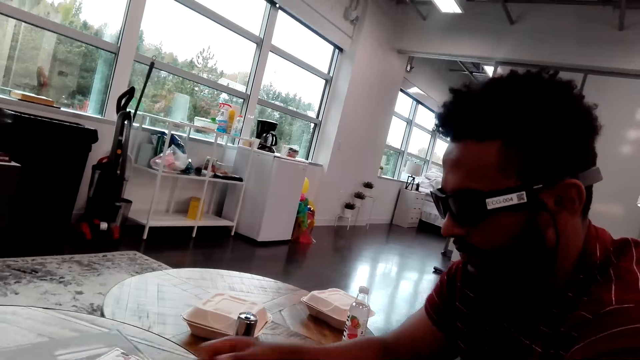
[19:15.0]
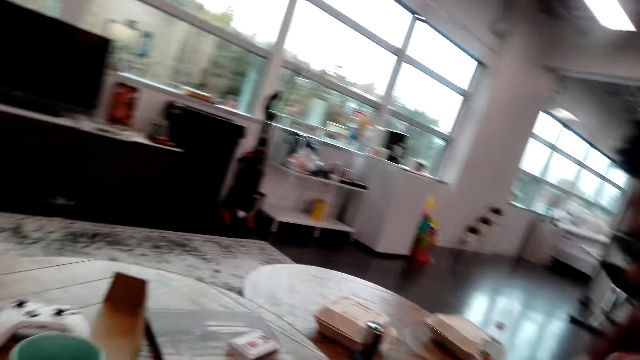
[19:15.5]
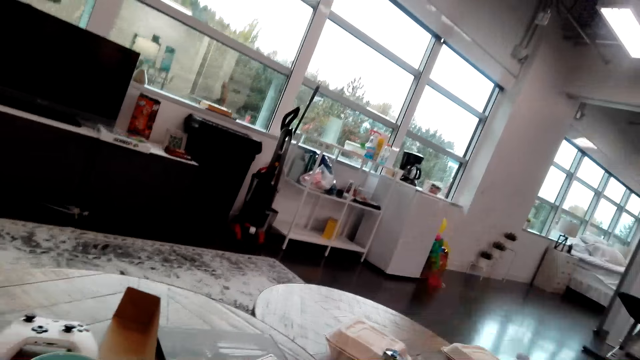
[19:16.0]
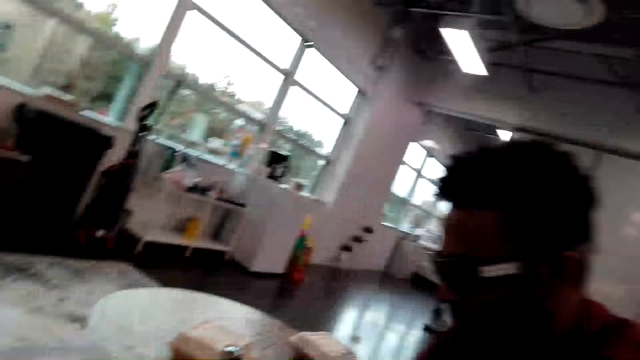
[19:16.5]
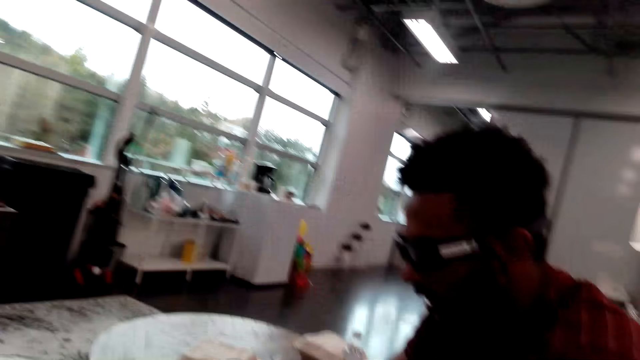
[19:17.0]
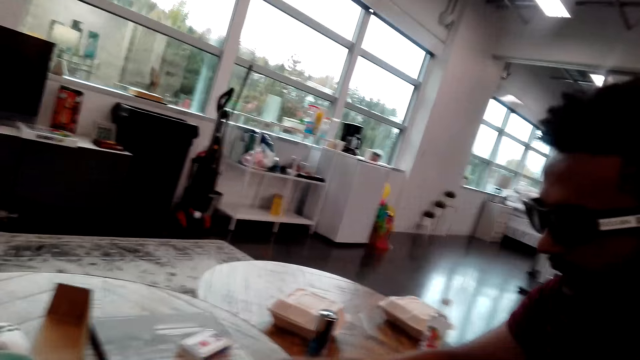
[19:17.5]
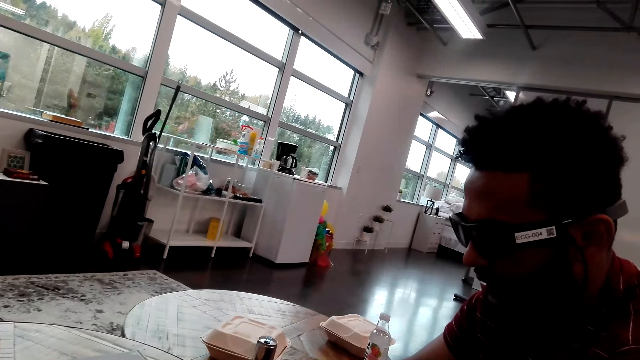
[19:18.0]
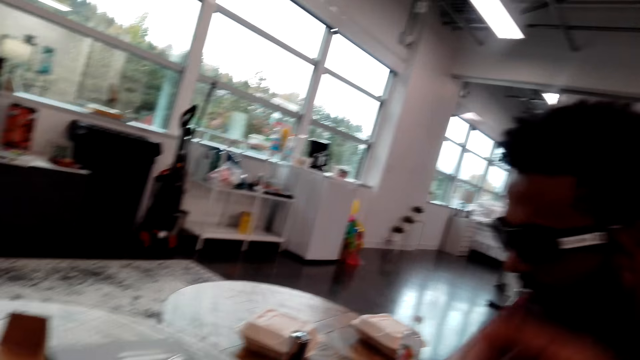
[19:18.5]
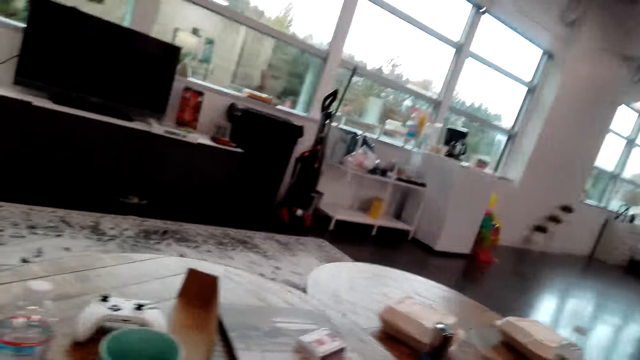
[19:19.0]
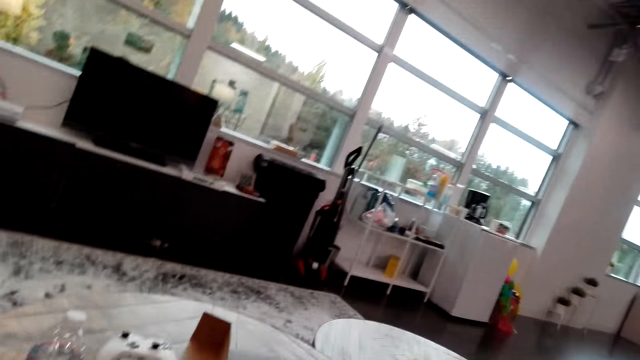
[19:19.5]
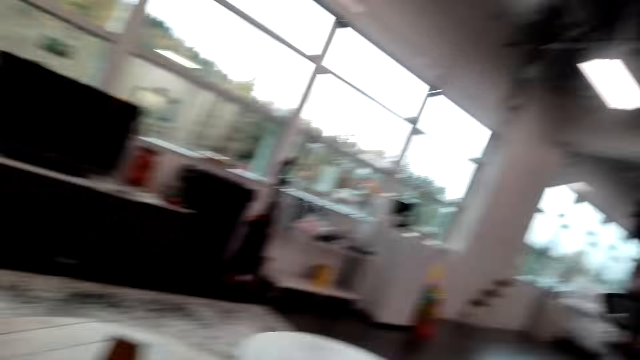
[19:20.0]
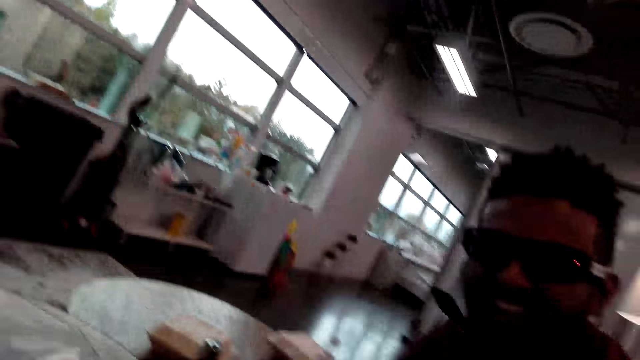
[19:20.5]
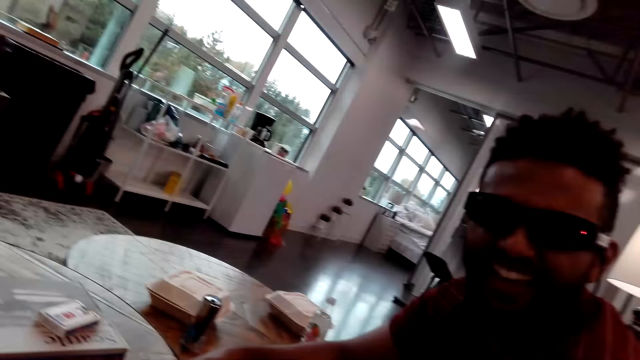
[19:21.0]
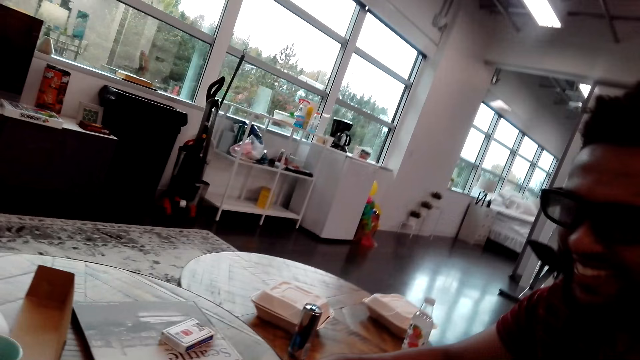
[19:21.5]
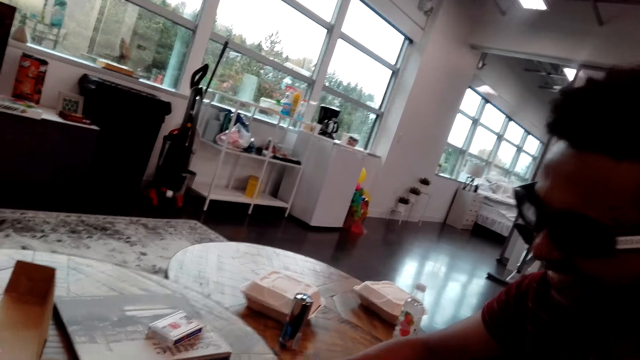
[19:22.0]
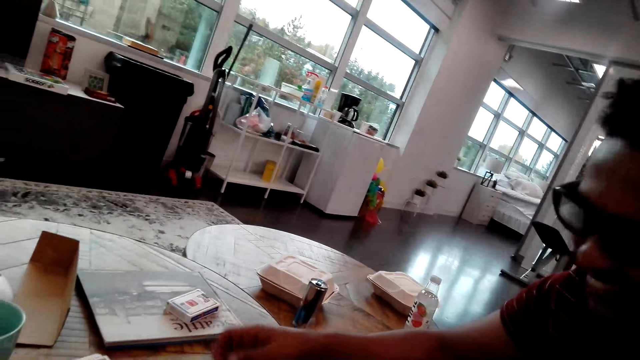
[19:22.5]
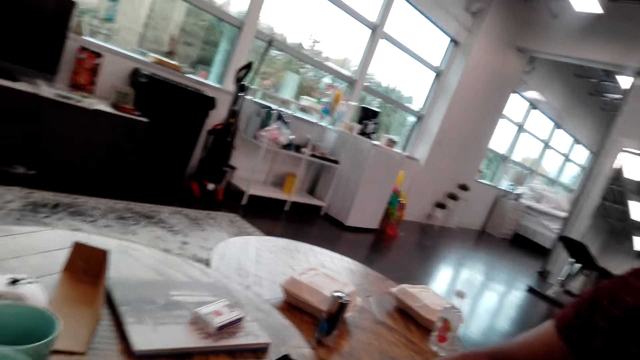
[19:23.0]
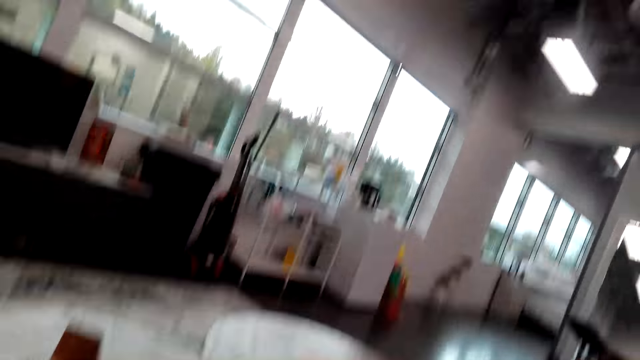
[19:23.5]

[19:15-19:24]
The camera wearer talks to a man. The man talks to the camera wearer. The camera wearer plays a card. They watch the background.

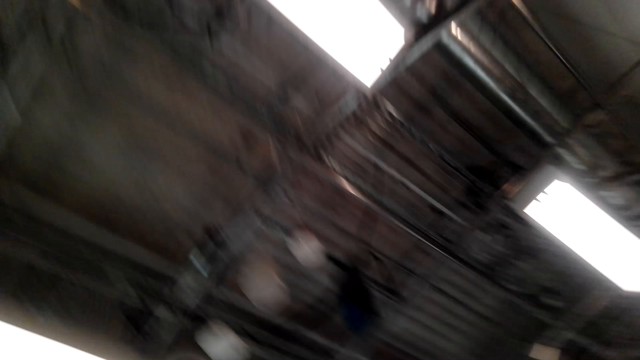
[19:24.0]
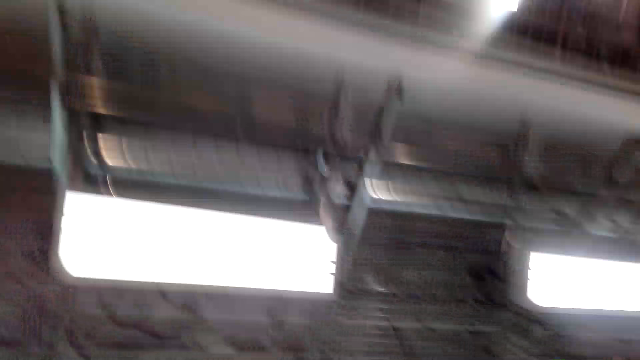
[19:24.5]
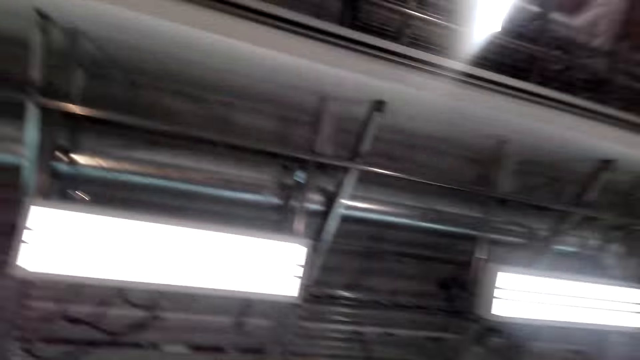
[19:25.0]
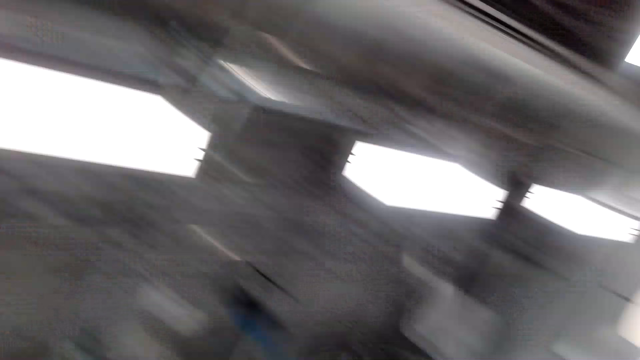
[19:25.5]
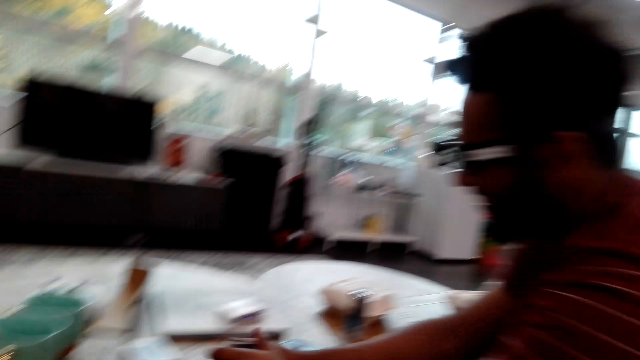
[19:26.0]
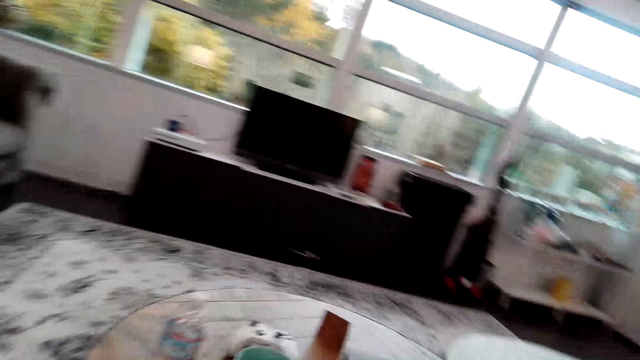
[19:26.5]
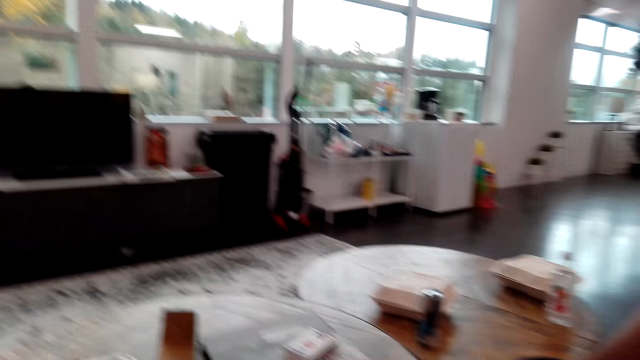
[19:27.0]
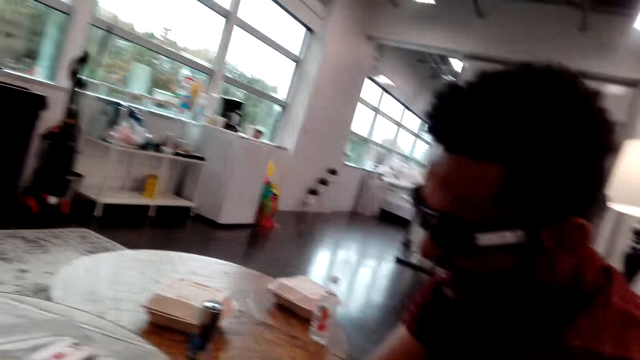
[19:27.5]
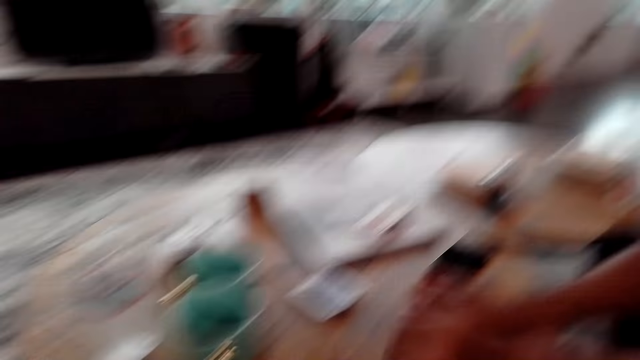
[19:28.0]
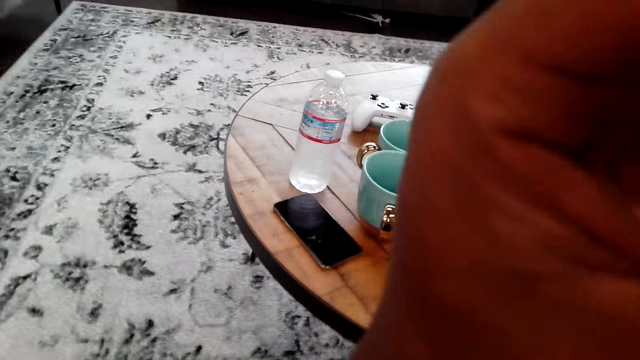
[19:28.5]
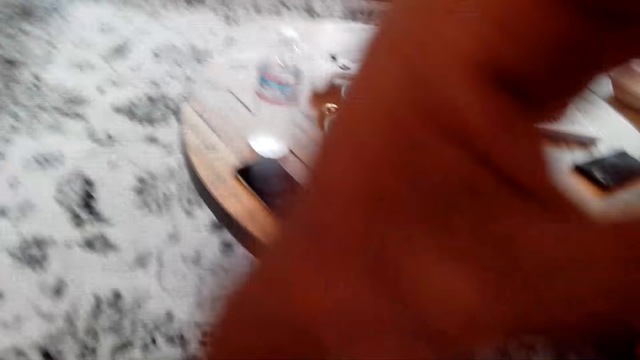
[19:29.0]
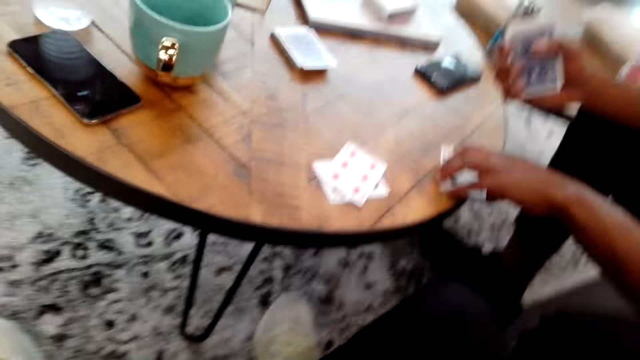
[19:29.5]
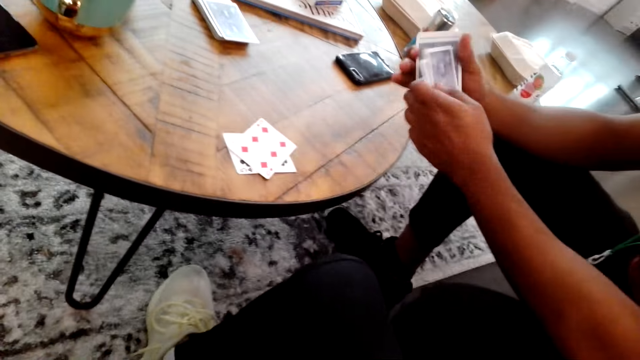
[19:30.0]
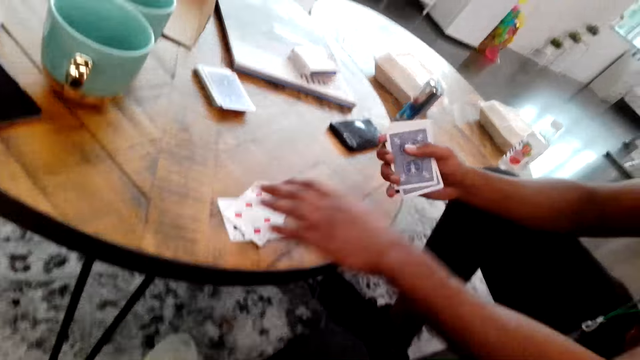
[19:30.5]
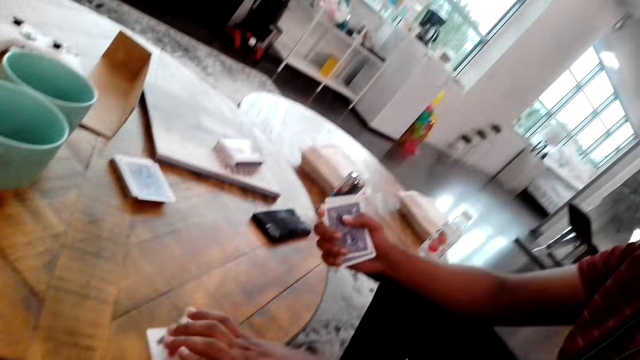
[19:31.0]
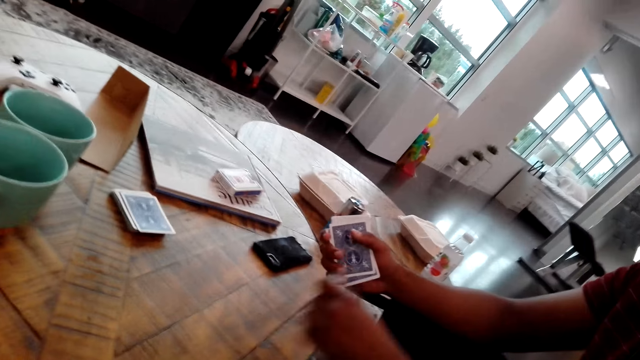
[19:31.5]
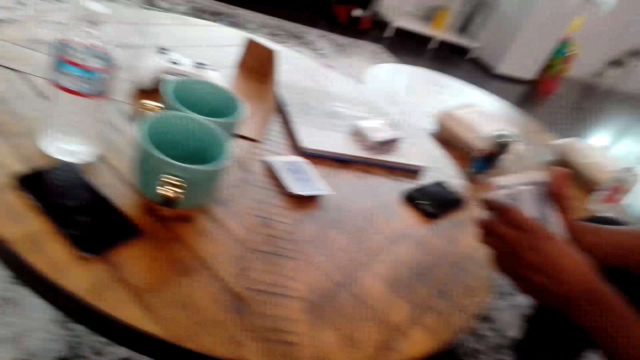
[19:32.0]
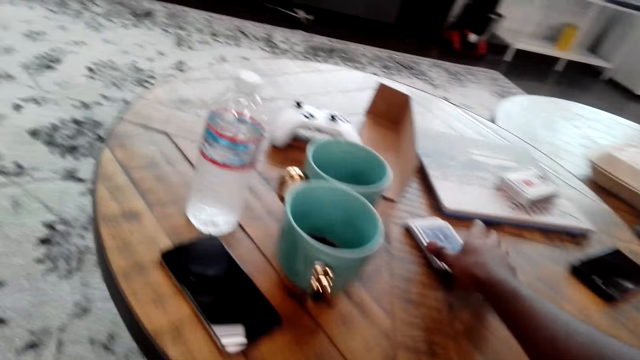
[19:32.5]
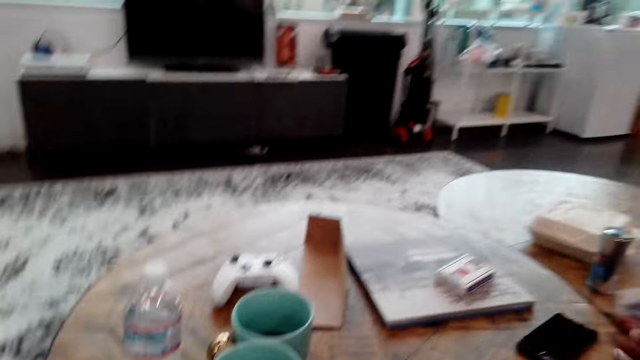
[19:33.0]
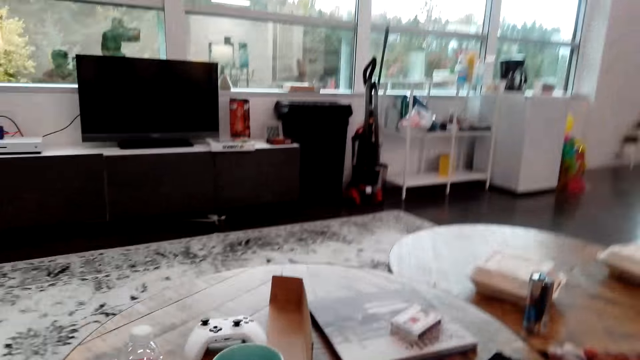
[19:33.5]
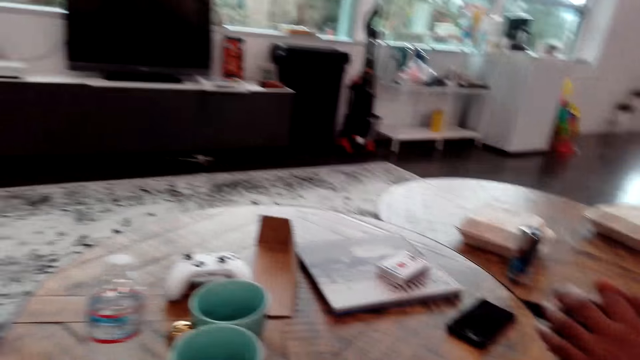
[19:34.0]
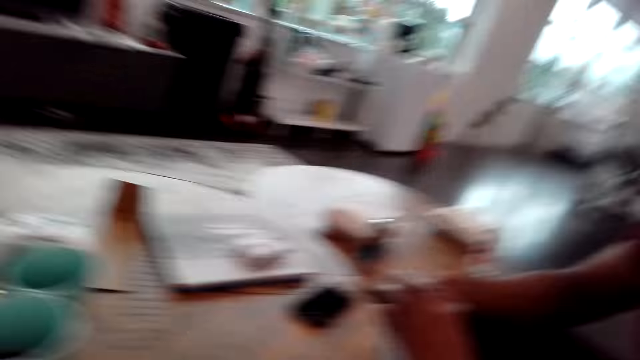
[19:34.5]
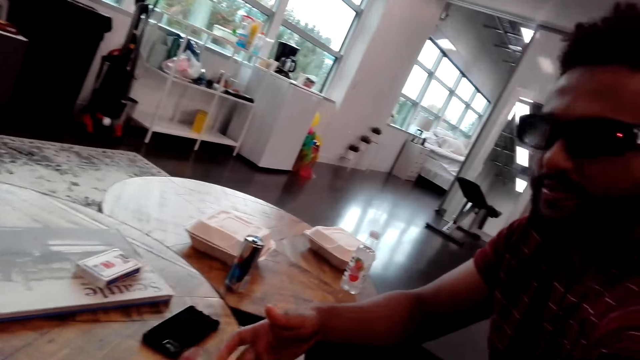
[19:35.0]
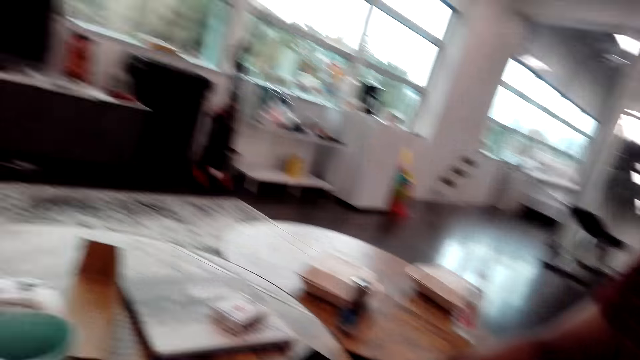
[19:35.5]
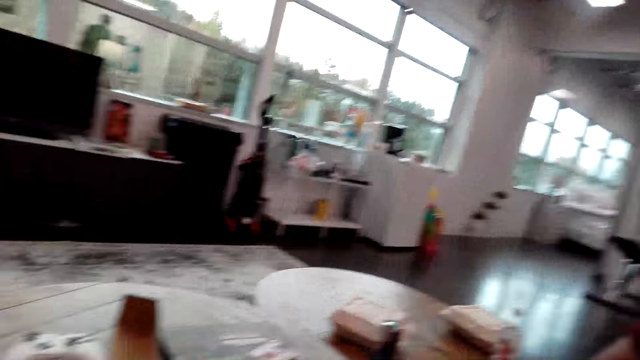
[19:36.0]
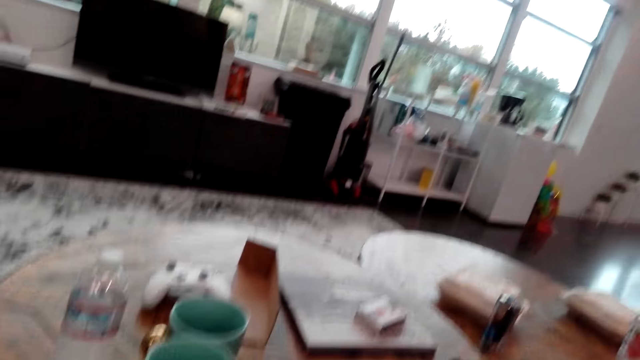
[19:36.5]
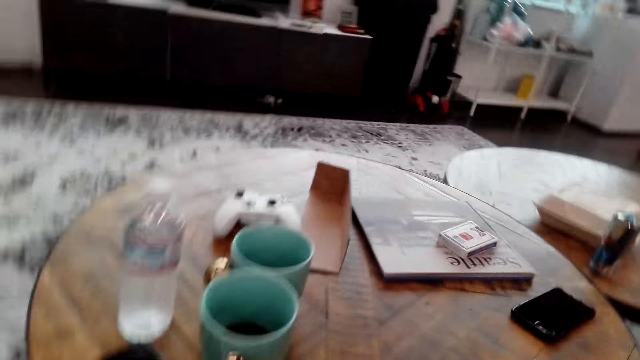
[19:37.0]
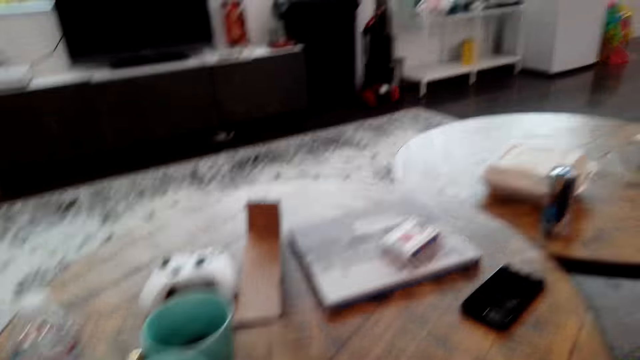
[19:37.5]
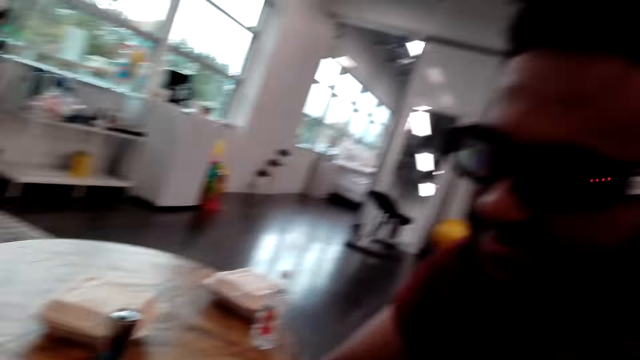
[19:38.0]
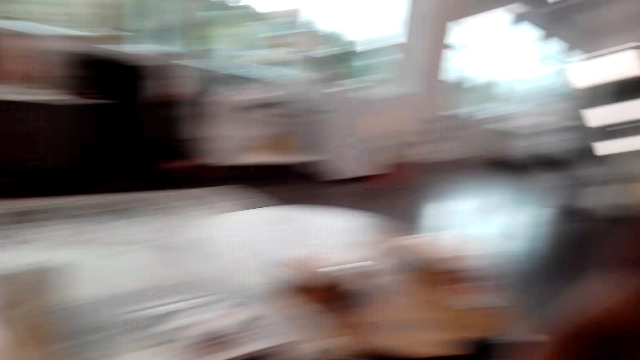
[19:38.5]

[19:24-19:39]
A man talks to the camera wearer. The camera wearer raises a hand, lowers the hand. The man picks up a card. The man touches the playing cards. The camera wearer talks to the man. The man picks up a card. The camera wearer picks up cards from the table. They talk to the man. The man gathers the cards.
